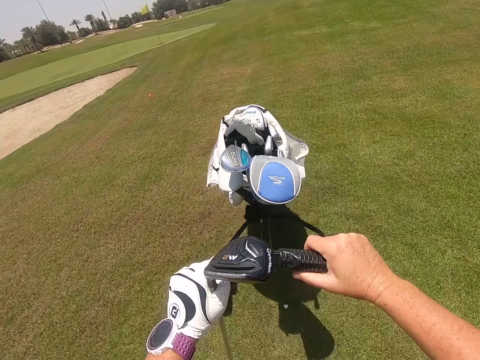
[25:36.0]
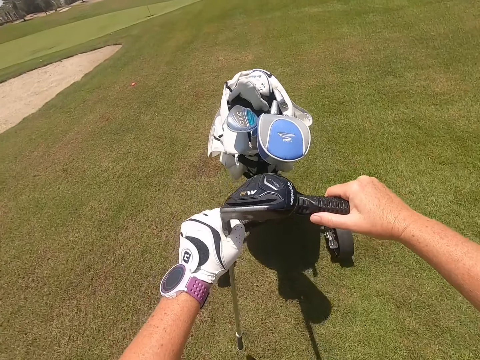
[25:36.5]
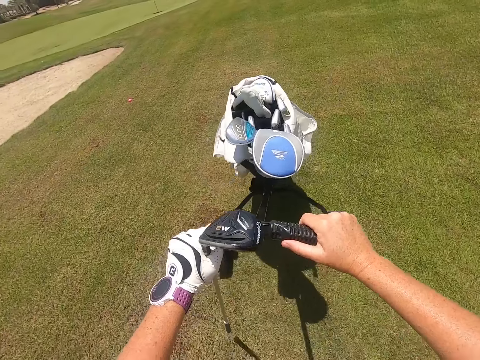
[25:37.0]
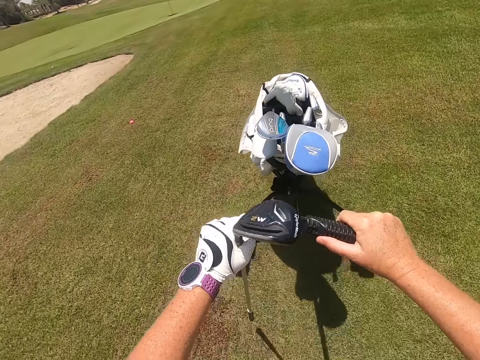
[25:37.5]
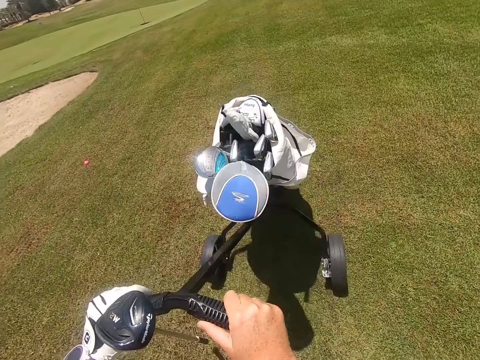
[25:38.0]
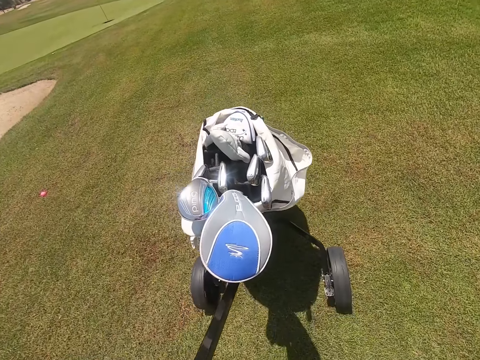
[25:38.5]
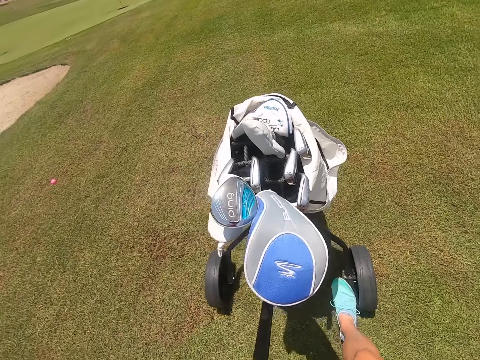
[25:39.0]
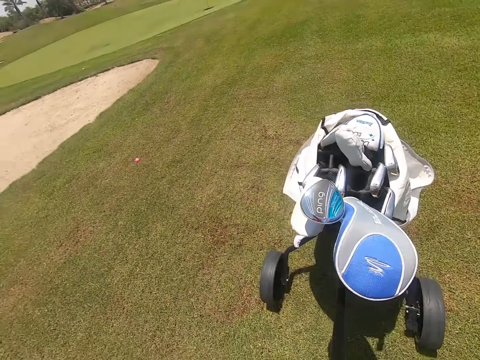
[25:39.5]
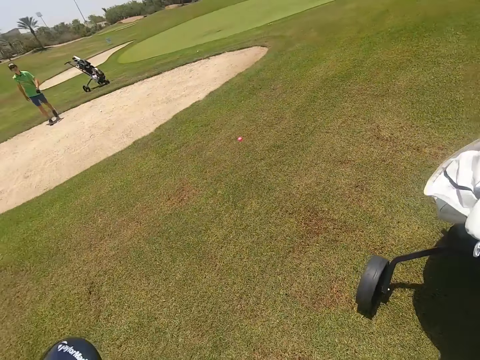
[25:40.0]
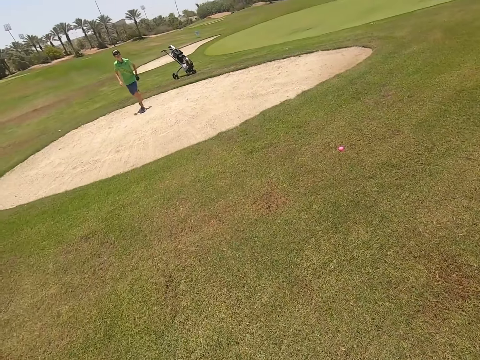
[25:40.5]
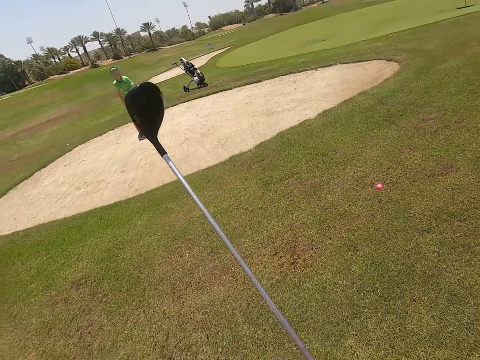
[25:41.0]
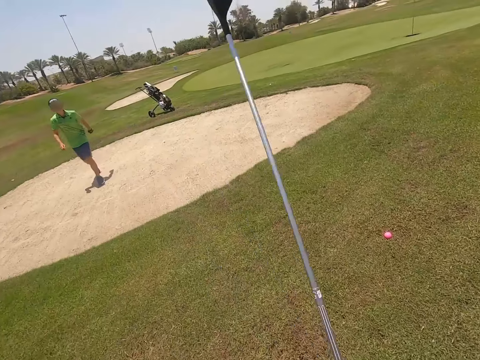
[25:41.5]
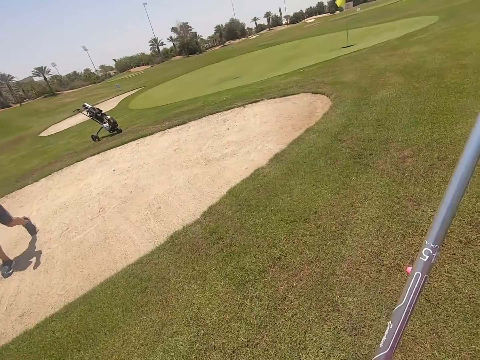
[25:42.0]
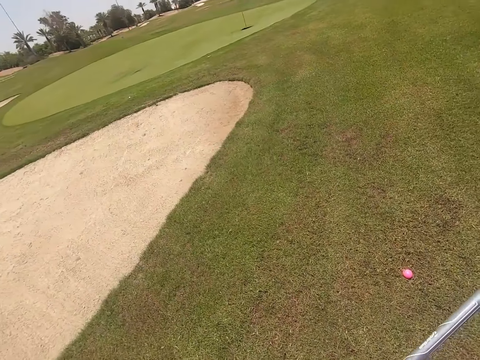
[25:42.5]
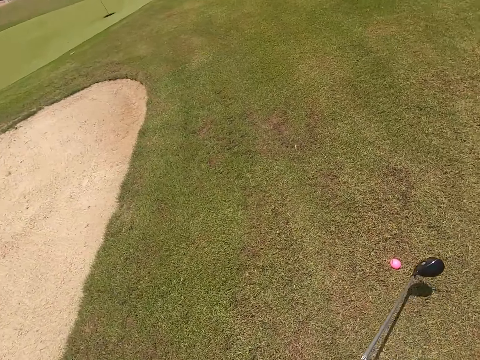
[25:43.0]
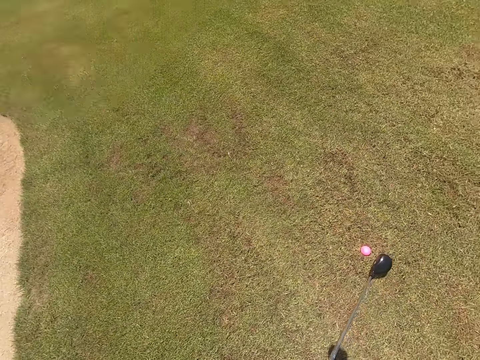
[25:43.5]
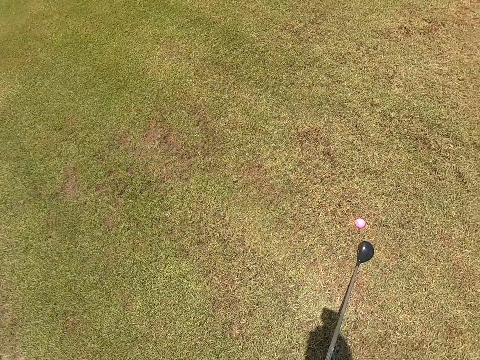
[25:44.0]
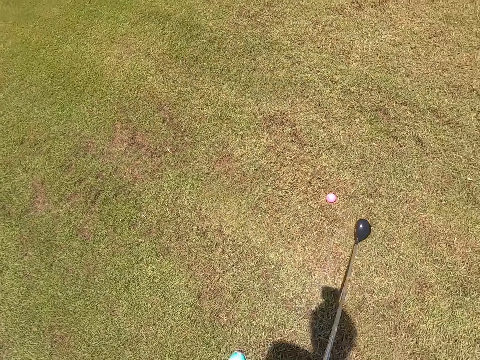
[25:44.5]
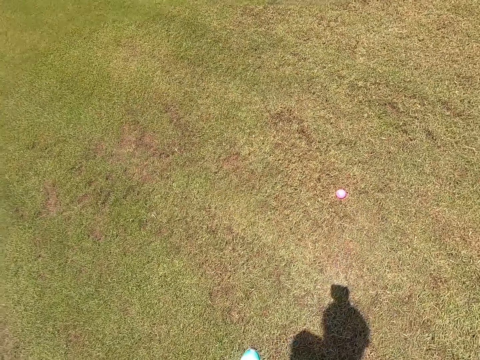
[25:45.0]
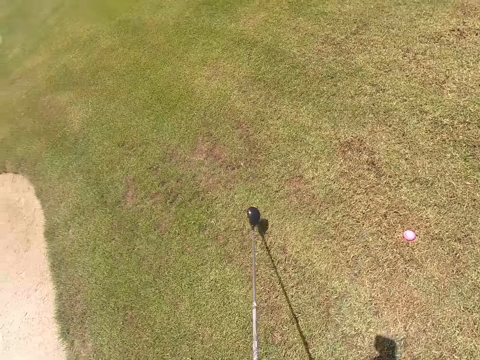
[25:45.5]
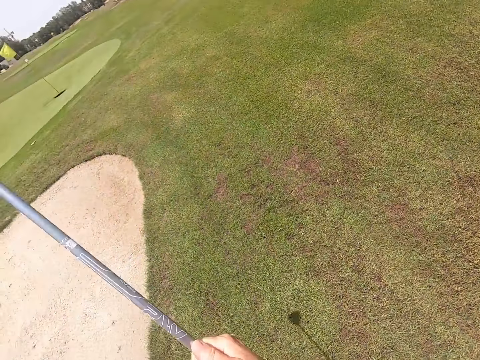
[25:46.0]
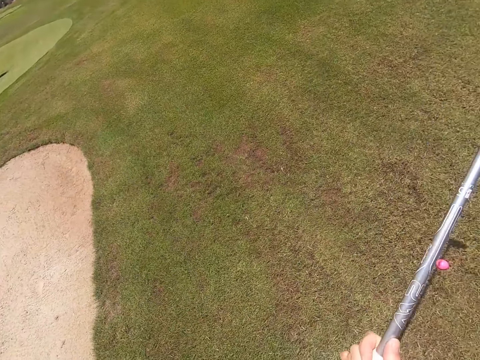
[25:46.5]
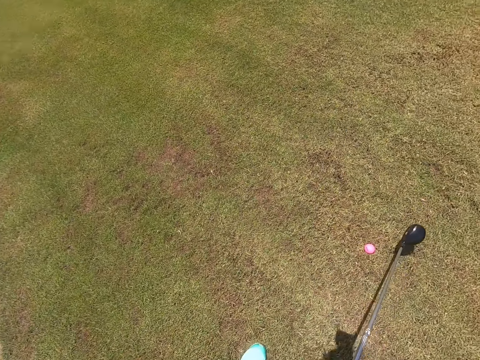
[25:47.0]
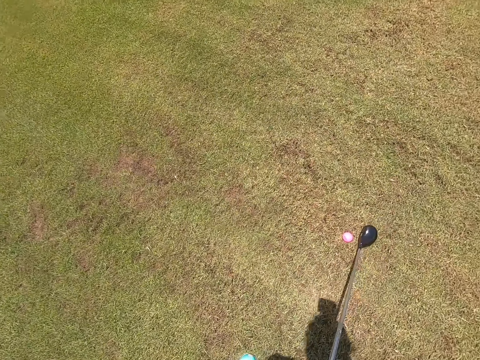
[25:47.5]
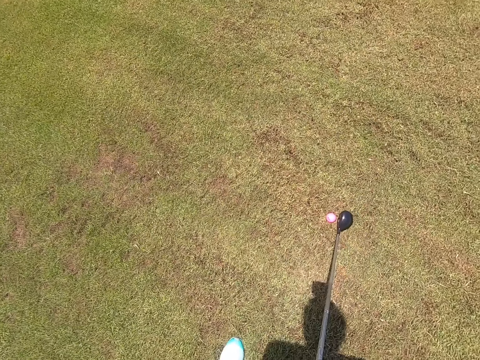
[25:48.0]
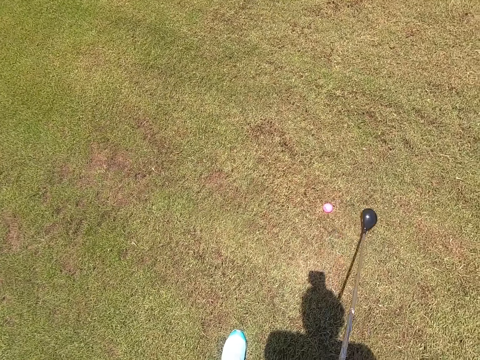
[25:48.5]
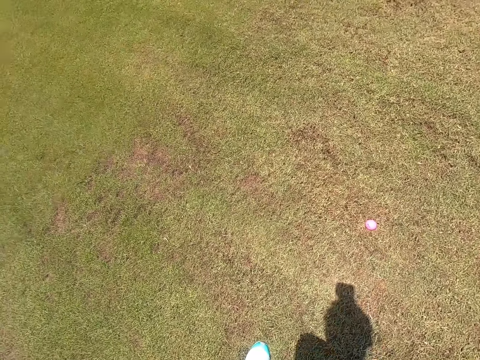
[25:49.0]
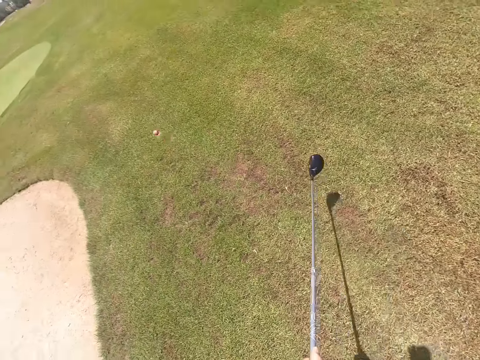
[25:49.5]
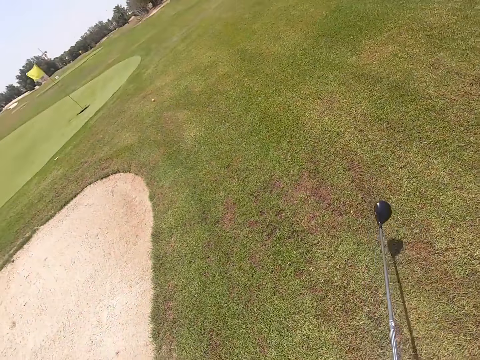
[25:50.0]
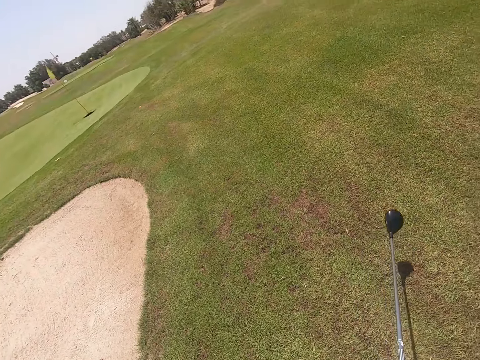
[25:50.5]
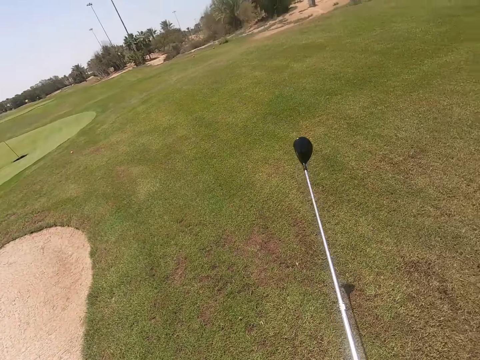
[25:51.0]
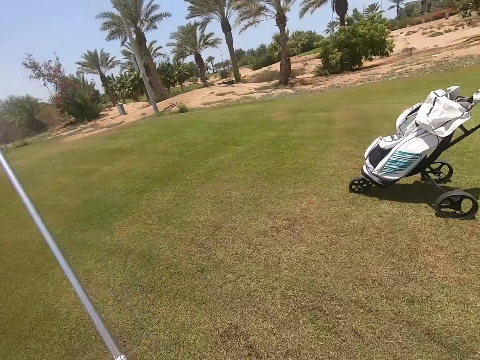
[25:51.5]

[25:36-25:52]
The camera wearer stops at the golf park. They push the golf cart with a leg. A person walks on the golf park. The camera wearer holds the golf club in the hand. They walk. They stand. They swing the golf club. They shoot the golf ball with the golf club.

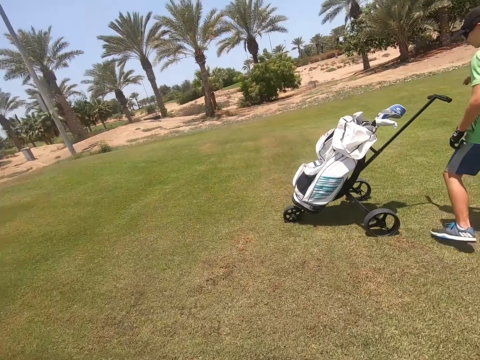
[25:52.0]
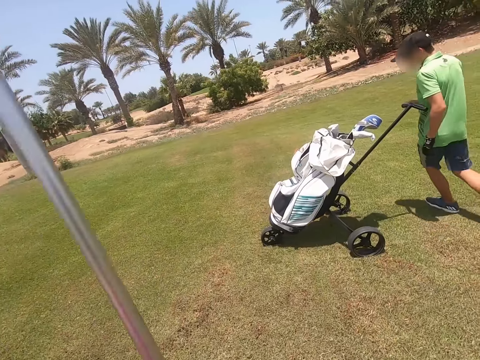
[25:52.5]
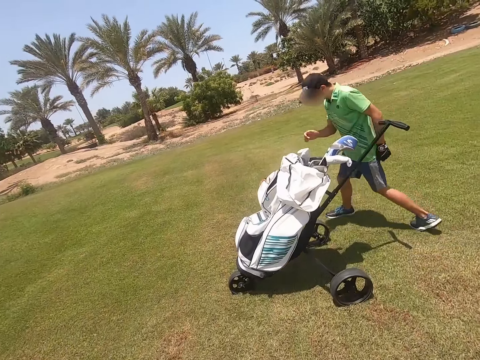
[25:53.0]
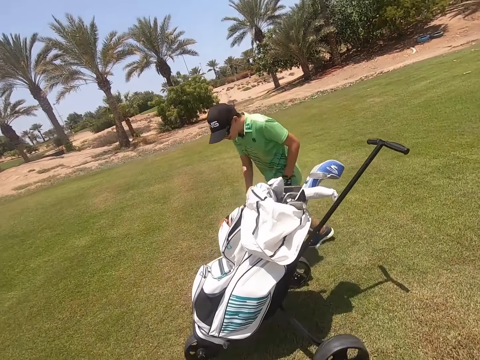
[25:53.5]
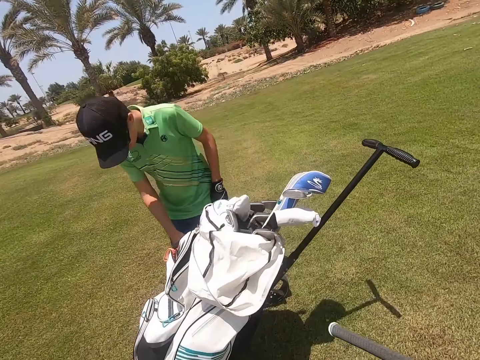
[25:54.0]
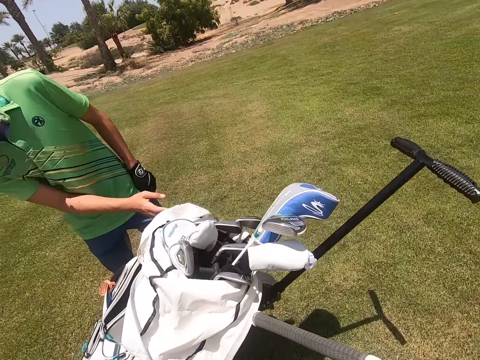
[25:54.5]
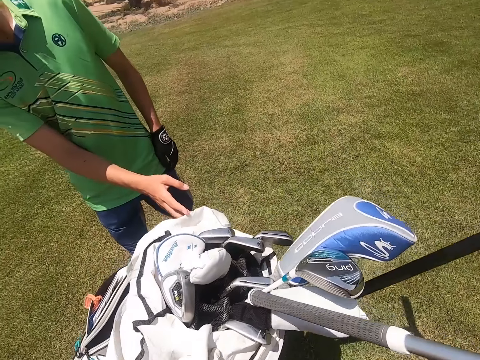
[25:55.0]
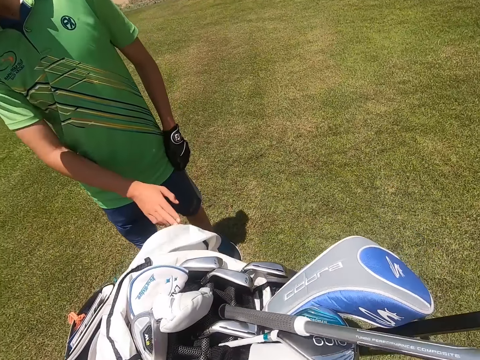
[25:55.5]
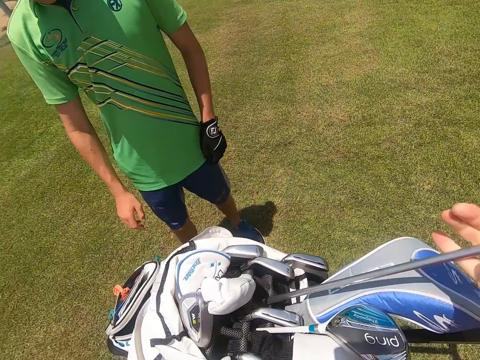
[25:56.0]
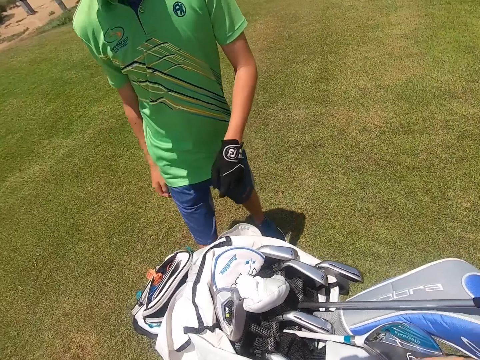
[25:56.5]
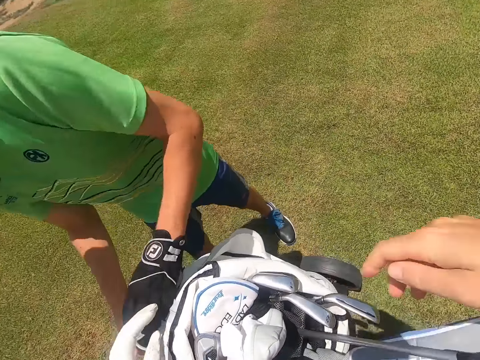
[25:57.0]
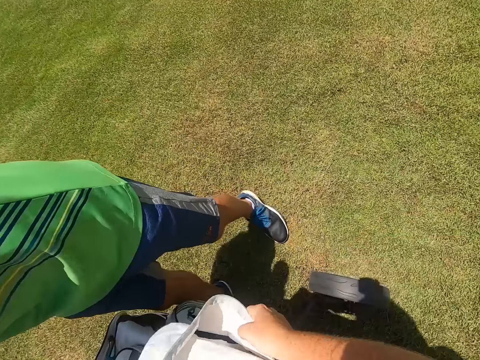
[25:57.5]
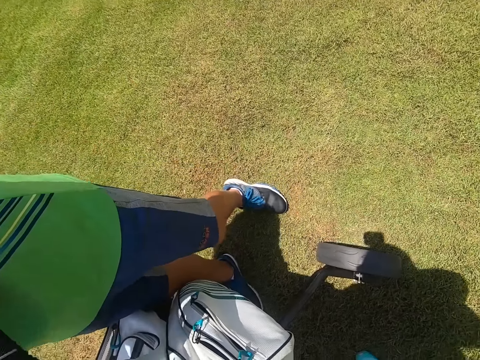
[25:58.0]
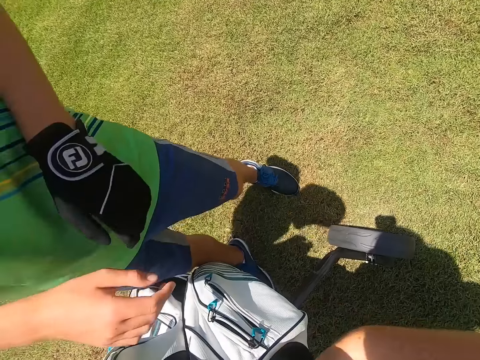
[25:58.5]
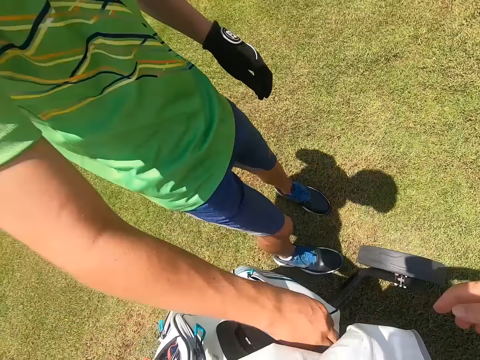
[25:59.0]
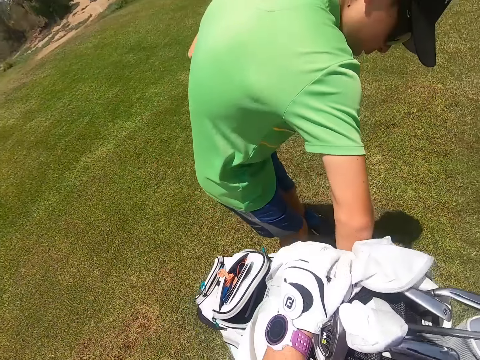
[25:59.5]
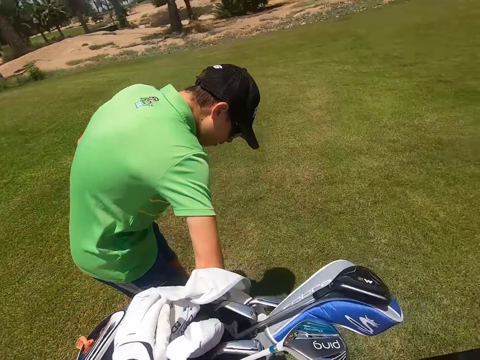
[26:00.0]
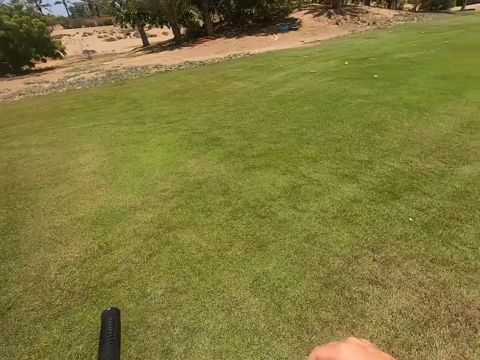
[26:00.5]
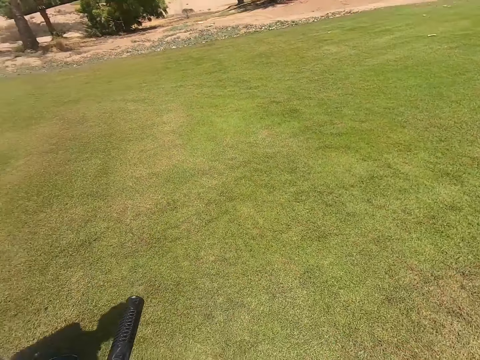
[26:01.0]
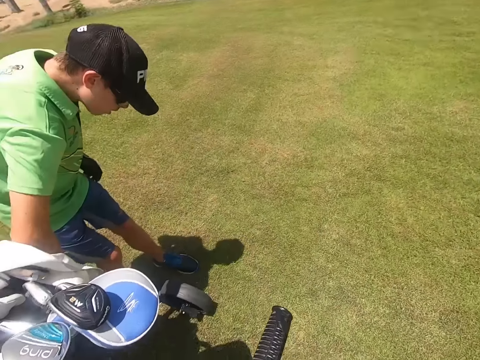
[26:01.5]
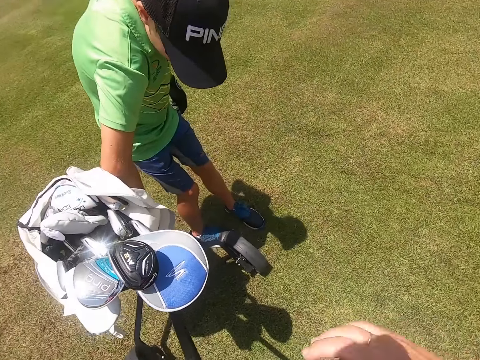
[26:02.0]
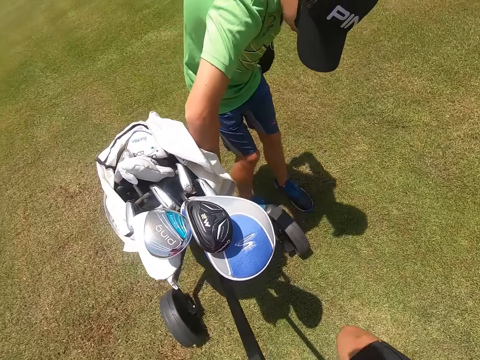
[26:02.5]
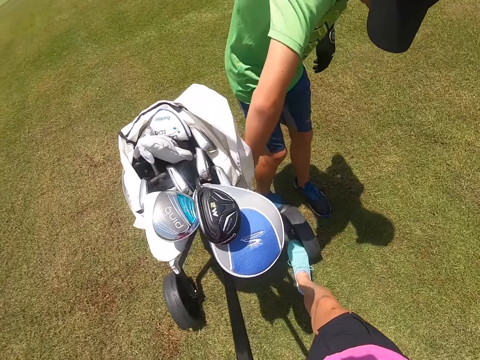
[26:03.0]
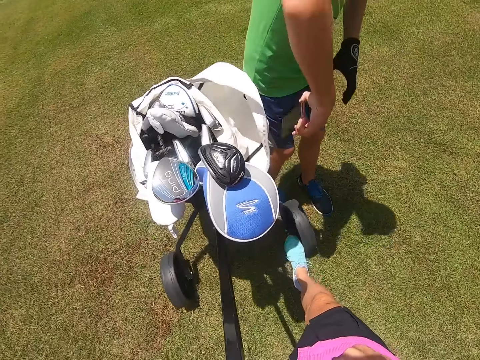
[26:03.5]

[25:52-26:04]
The camera wearer walks. They place the golf club in the golf bag. A person searches the golf bag. The camera wearer touches the golf bag. They look around the golf park. The person picks up the phone from the golf bag.
